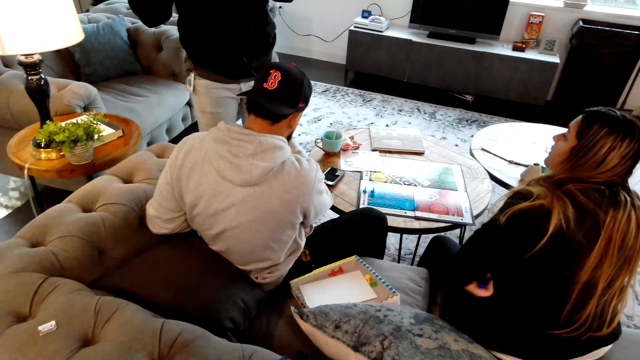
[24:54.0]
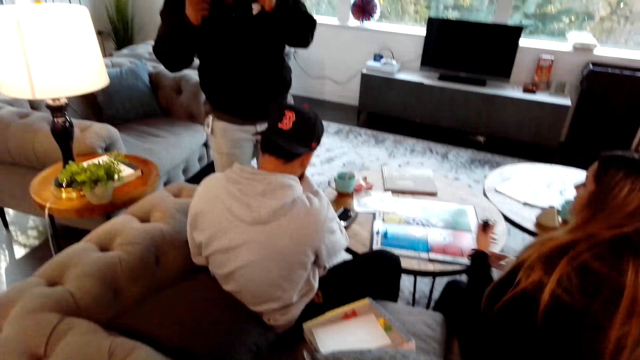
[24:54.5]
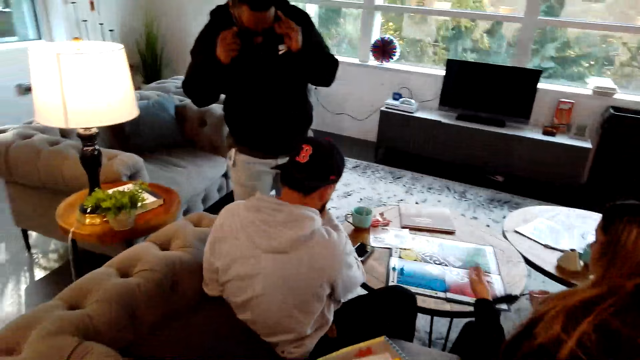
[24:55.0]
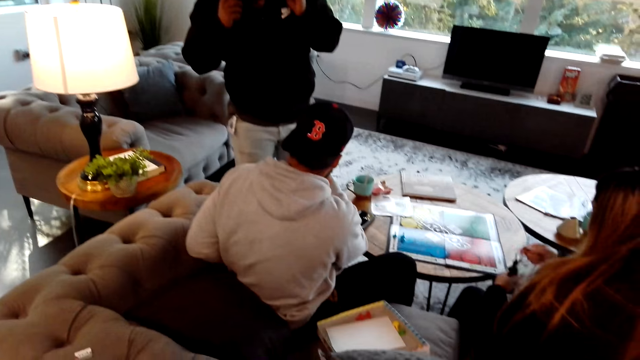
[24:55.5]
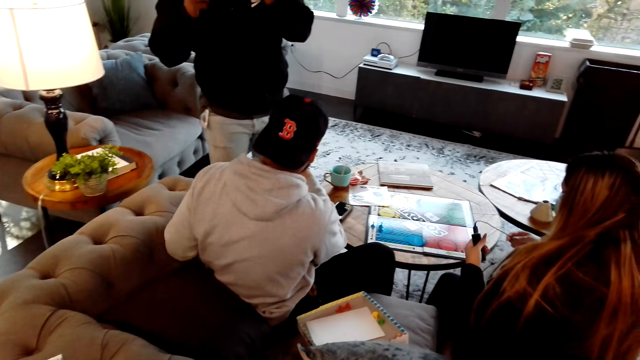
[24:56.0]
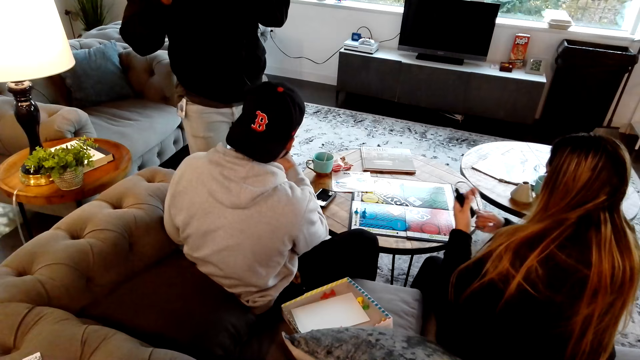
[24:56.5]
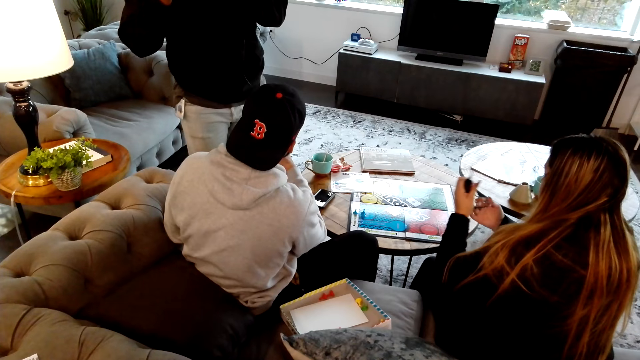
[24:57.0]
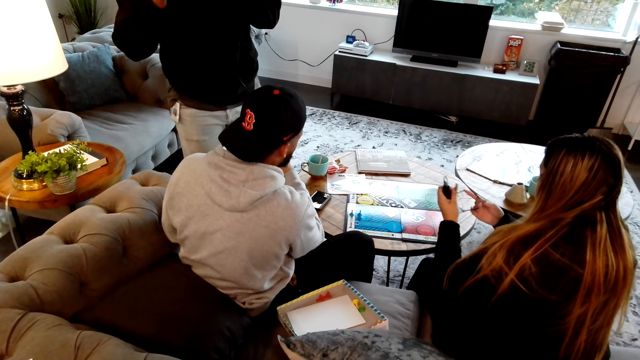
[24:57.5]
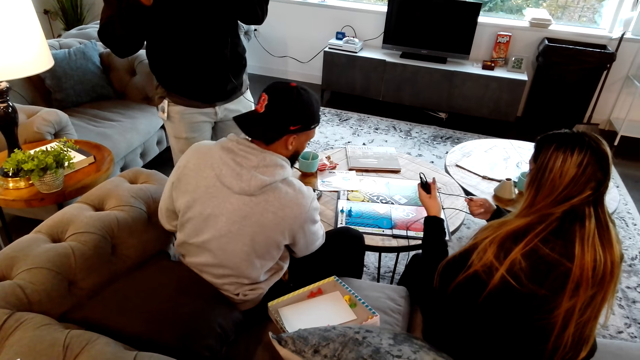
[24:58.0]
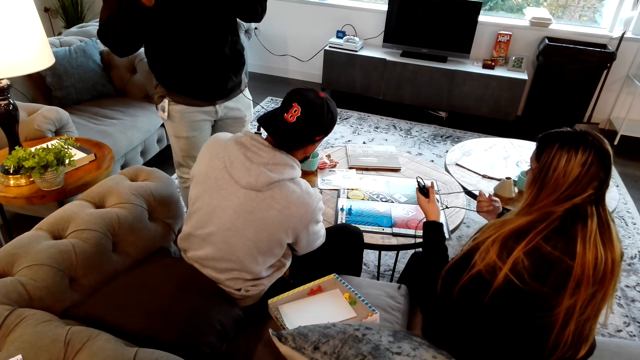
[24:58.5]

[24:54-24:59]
A woman folds something's wire.
